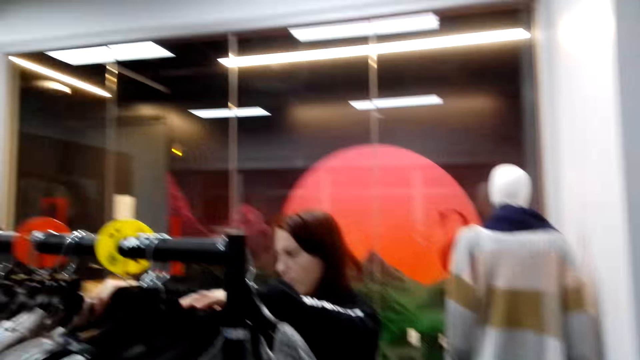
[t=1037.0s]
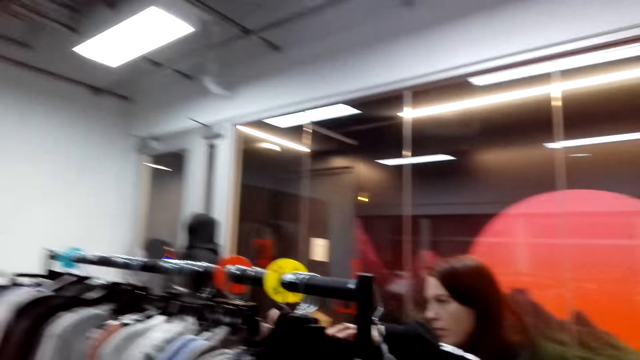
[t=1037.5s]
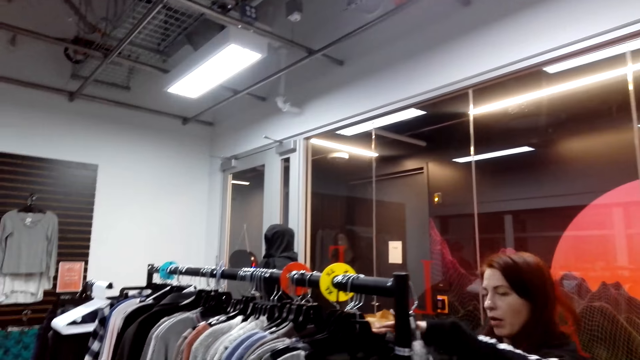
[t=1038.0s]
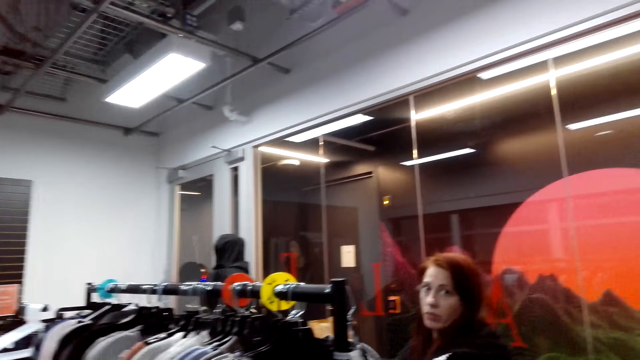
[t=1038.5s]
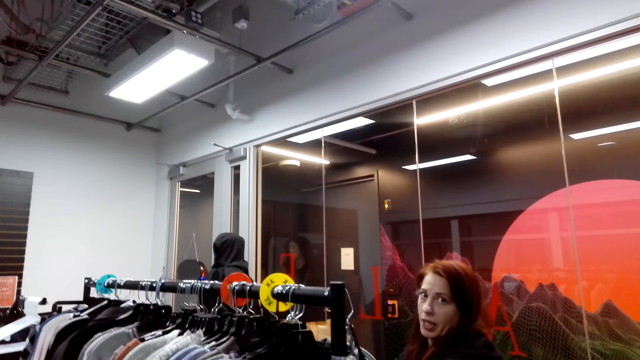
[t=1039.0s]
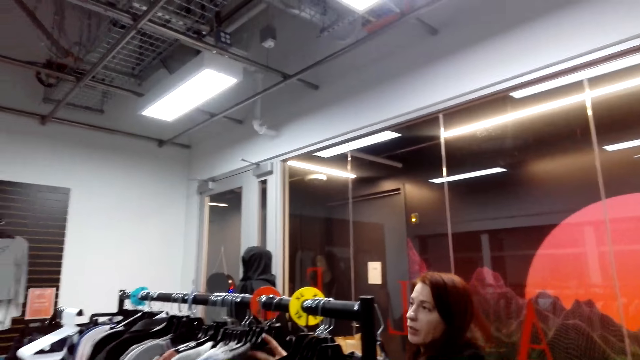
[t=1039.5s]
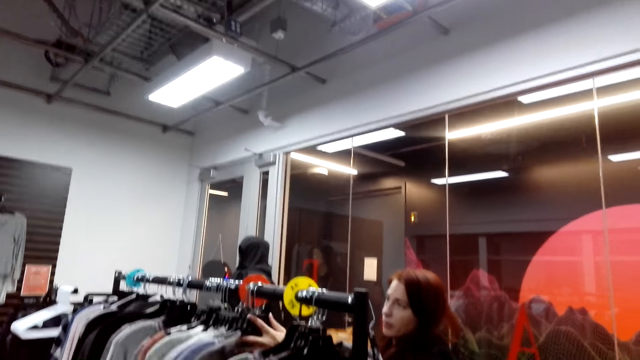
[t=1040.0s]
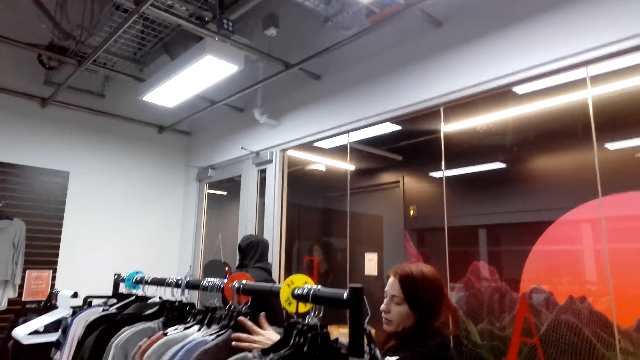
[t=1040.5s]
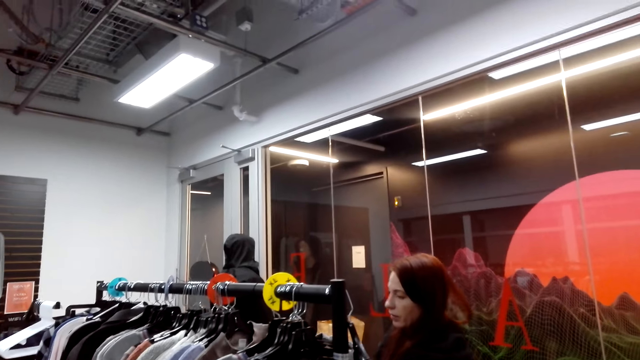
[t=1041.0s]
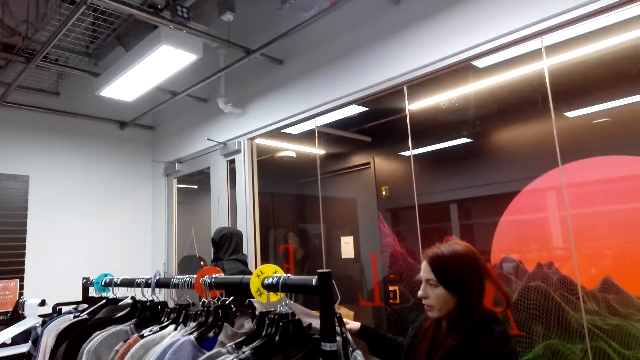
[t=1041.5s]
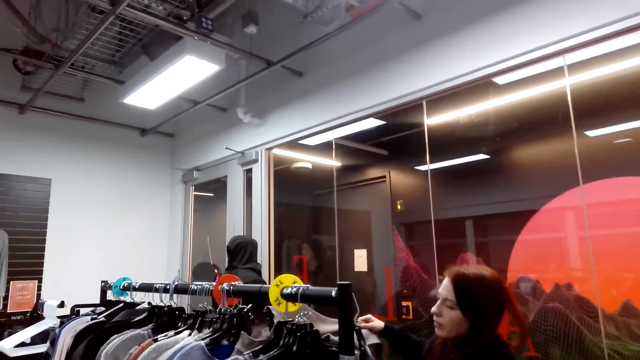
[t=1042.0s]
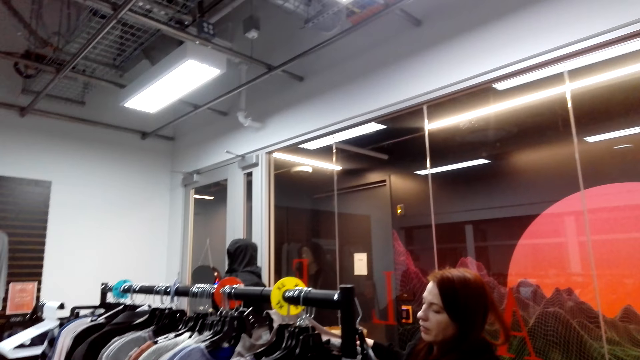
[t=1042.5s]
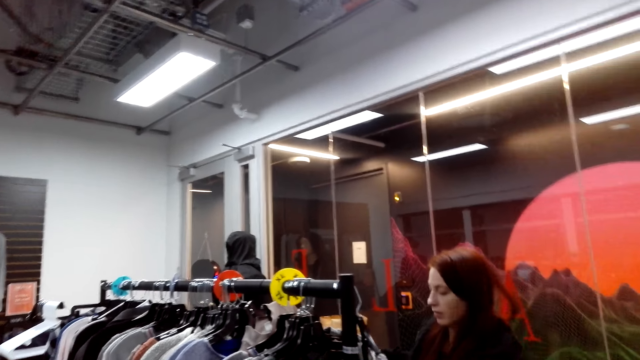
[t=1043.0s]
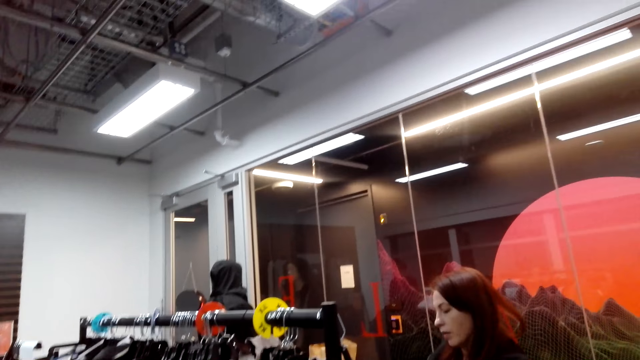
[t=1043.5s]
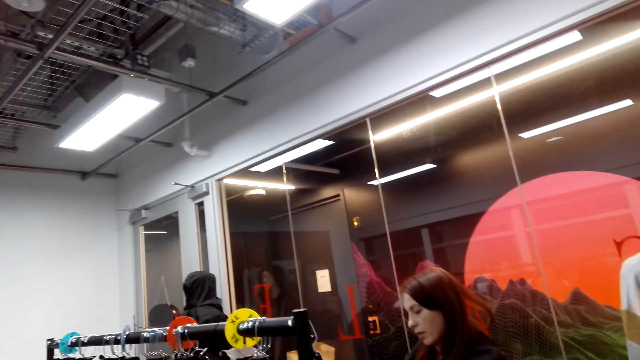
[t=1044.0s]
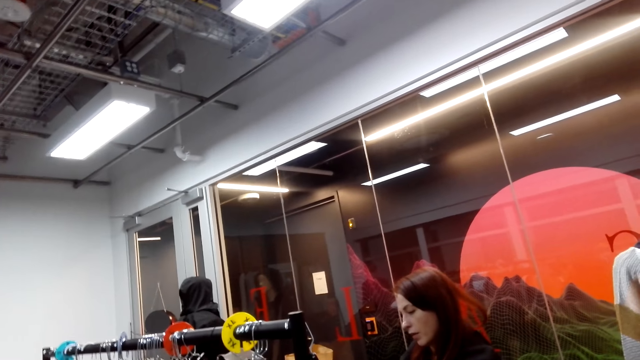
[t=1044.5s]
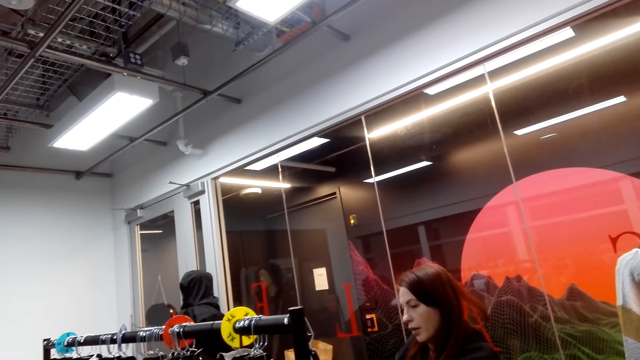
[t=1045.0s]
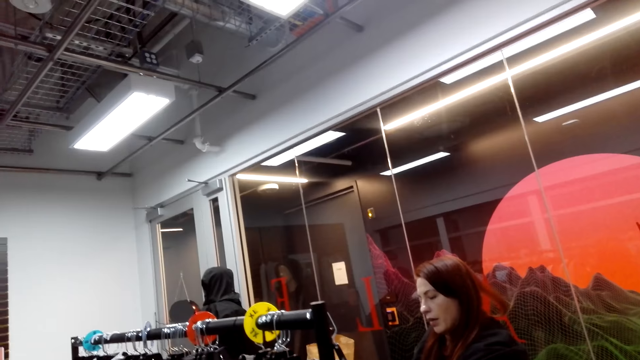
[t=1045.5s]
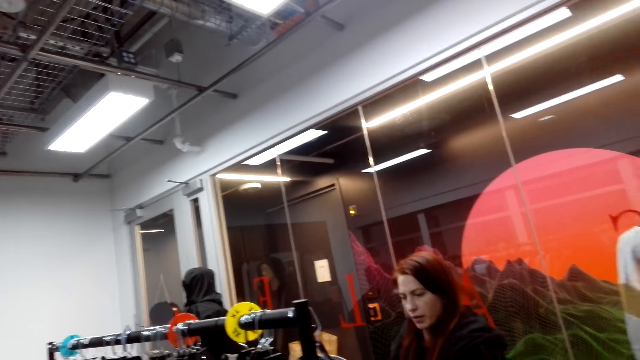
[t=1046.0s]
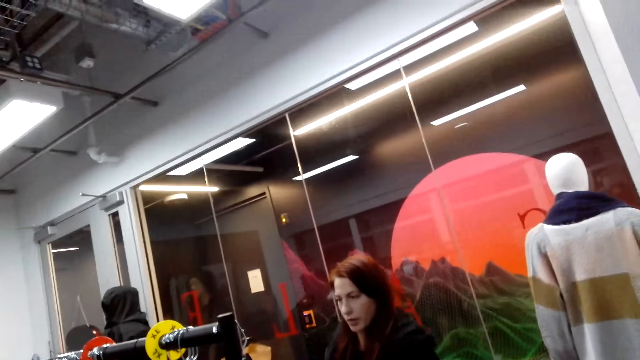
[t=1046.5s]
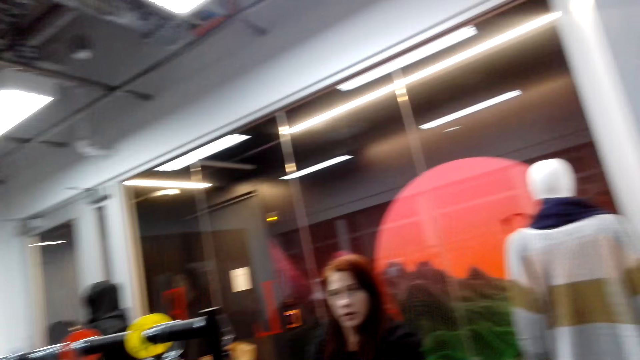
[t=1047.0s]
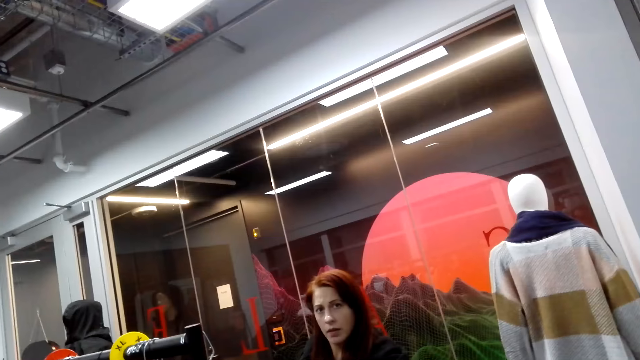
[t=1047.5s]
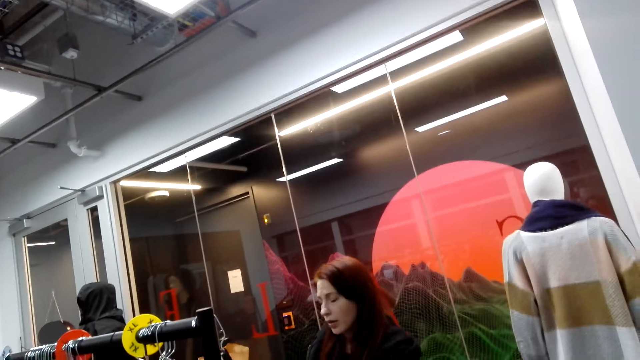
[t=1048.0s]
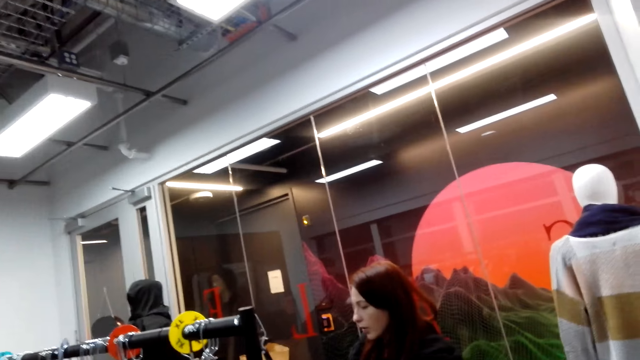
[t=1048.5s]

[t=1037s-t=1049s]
The camera wearer looks around. A lady moves the clothes. The camera wearer takes a cloth. The lady looks at the clothes.

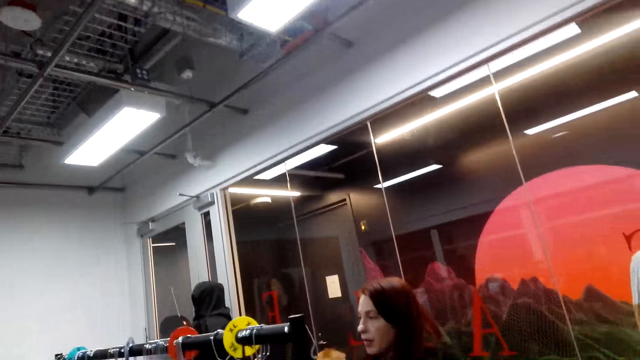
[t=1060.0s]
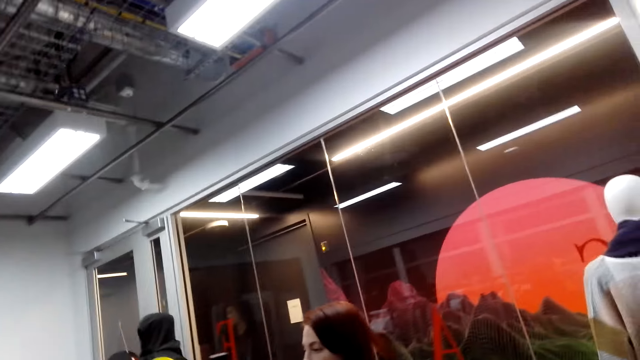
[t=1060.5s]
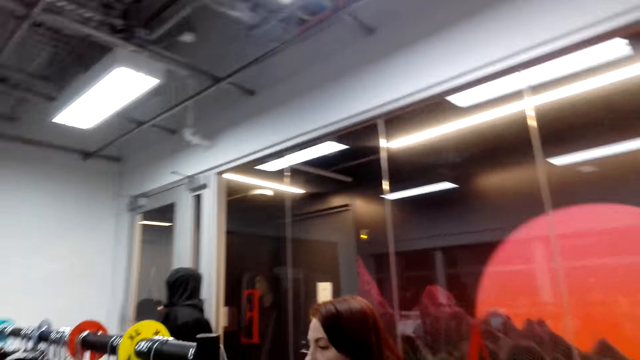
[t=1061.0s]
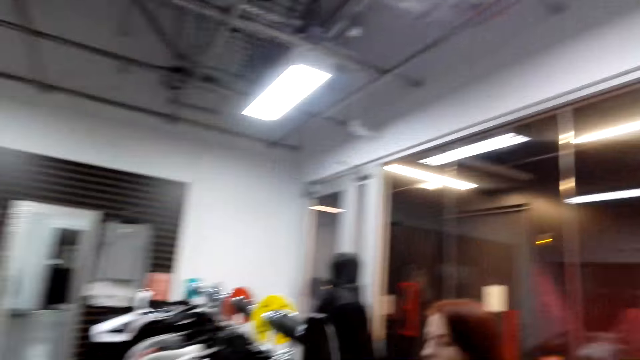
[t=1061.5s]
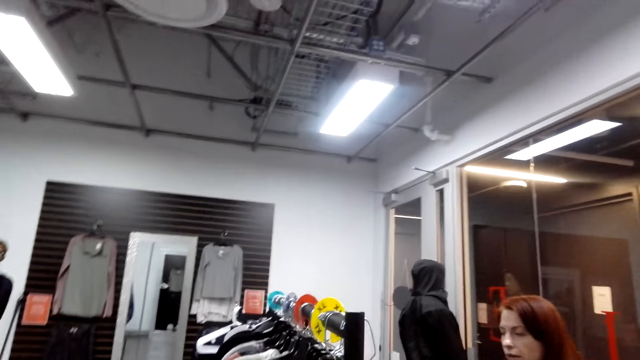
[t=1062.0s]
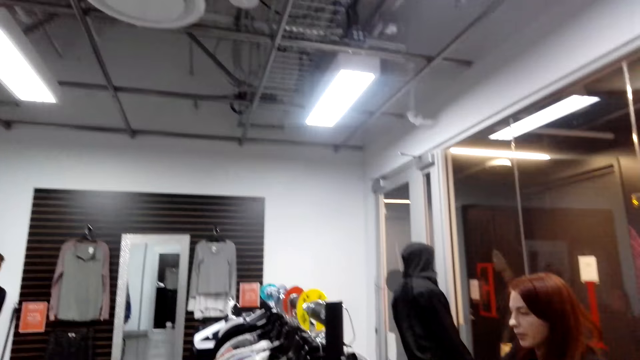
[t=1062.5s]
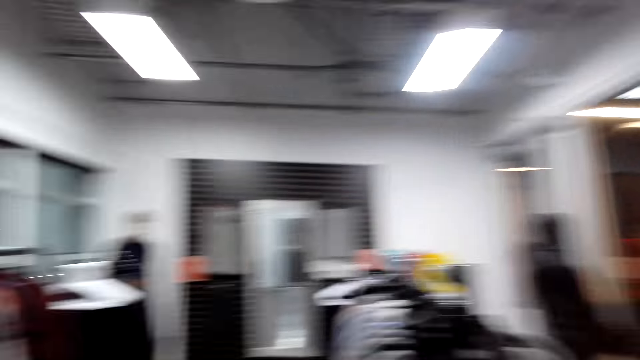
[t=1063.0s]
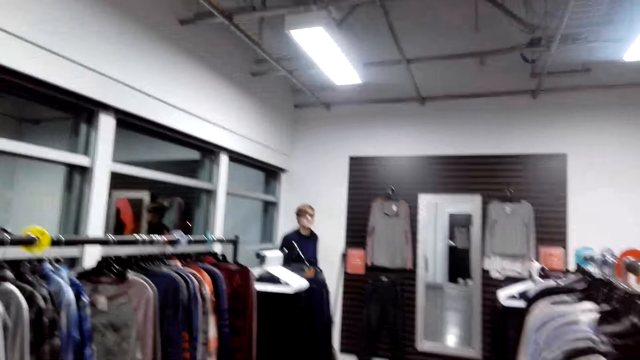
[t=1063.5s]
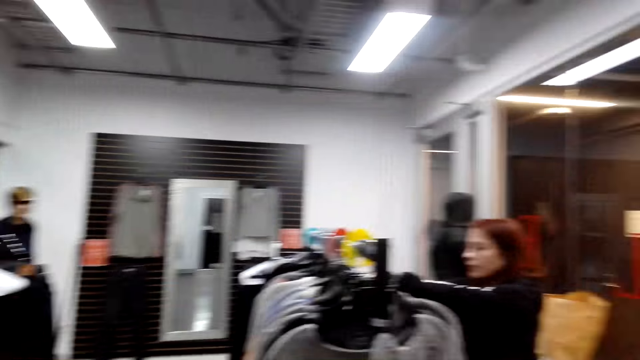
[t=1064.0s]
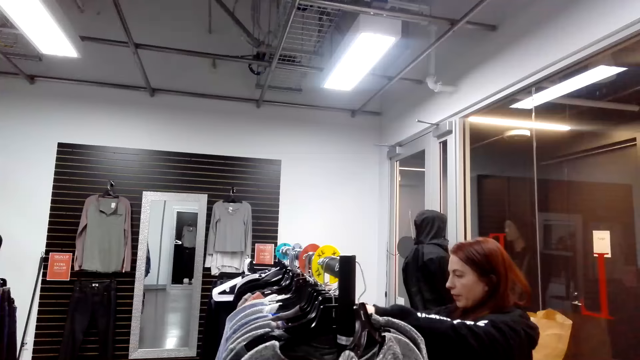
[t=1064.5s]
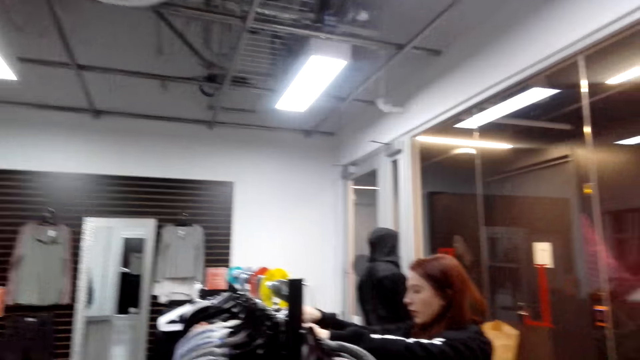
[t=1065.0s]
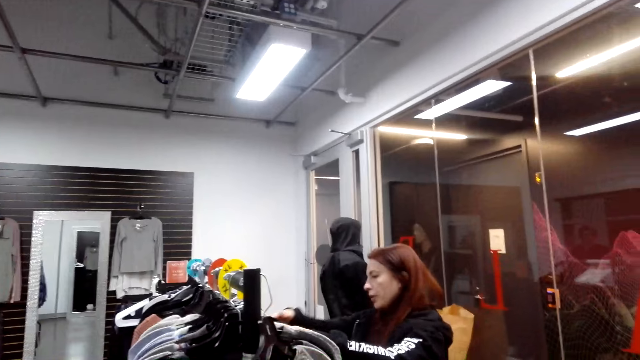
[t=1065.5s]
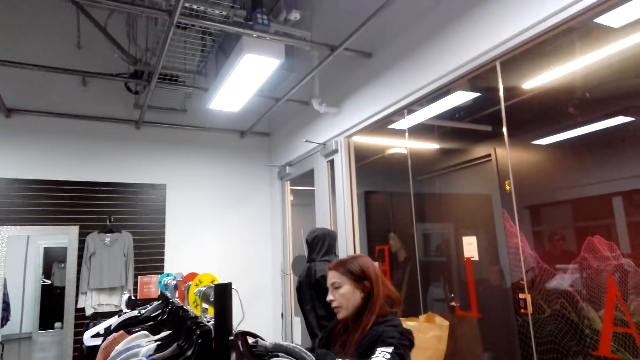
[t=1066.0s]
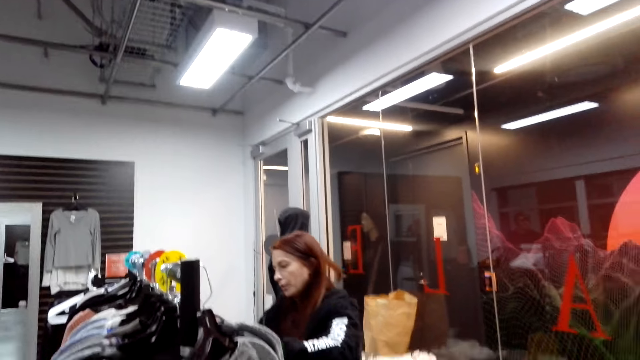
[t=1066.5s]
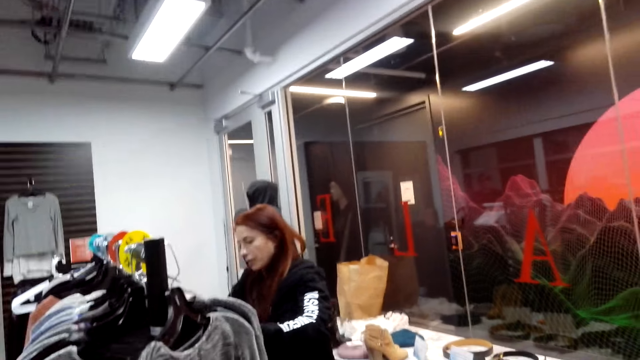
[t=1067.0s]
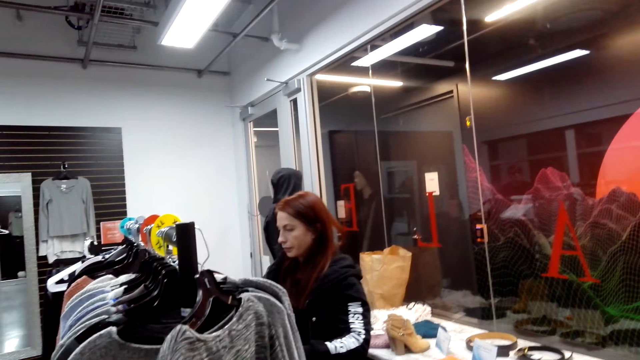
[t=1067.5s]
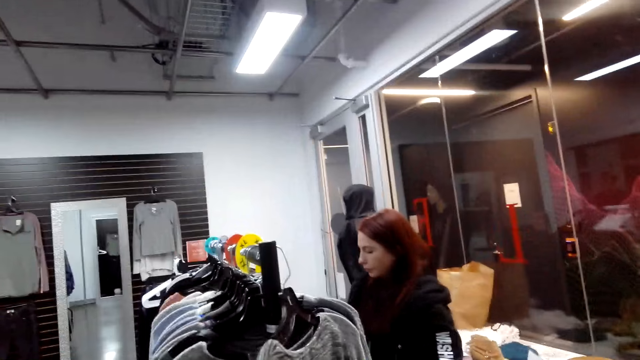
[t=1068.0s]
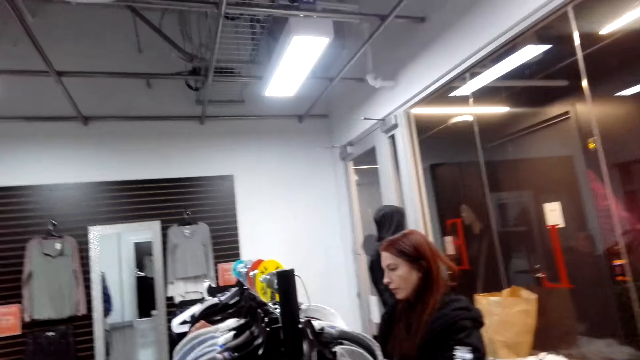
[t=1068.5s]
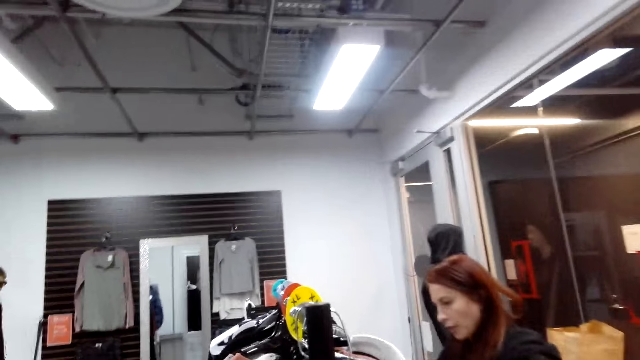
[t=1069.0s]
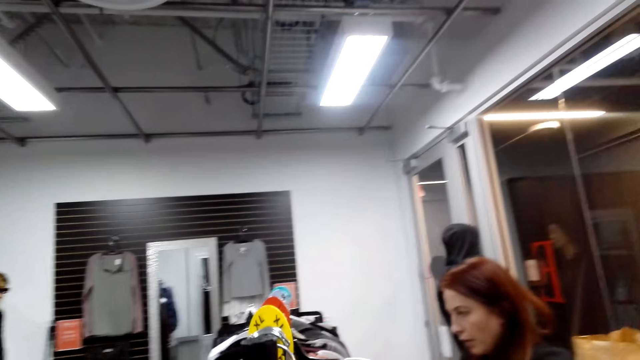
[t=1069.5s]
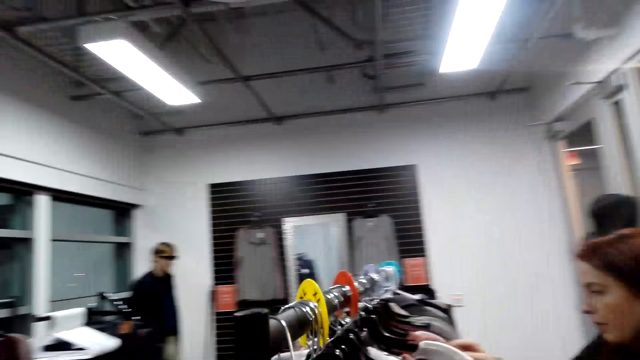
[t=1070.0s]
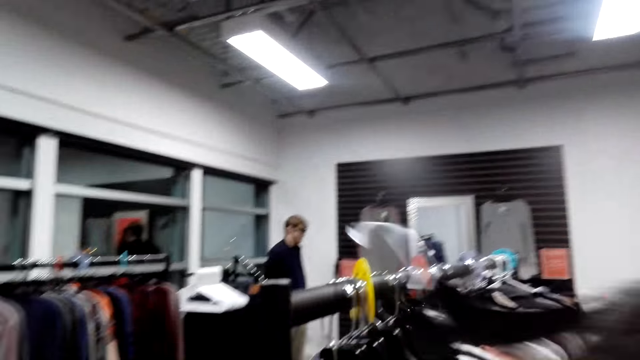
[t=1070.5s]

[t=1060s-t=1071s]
The camera wearer looks around. A lady moves the clothes. The camera wearer looks around. The lady looks at the clothes. The camera wearer looks at the other side.
